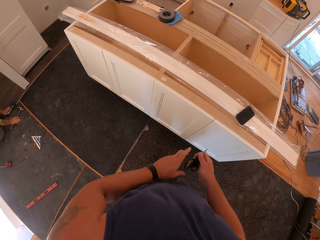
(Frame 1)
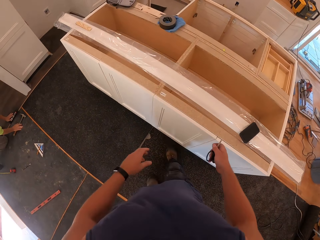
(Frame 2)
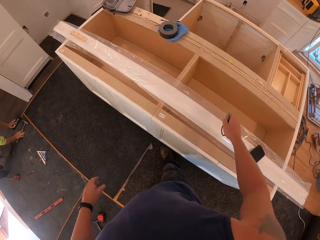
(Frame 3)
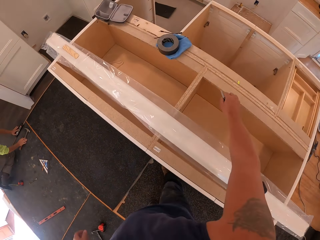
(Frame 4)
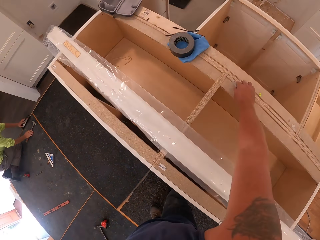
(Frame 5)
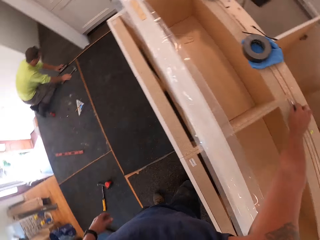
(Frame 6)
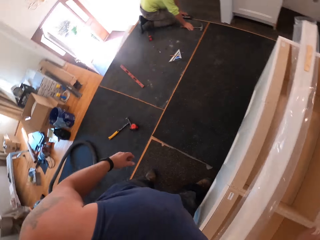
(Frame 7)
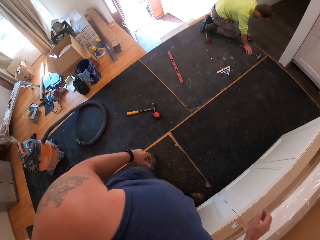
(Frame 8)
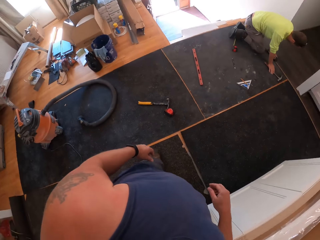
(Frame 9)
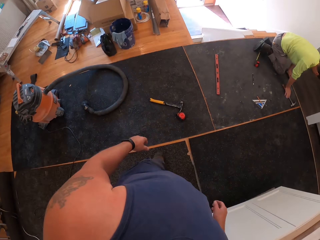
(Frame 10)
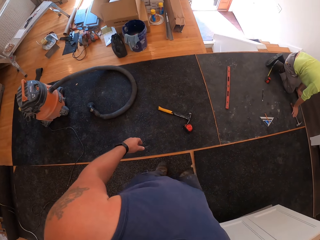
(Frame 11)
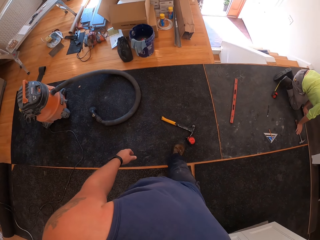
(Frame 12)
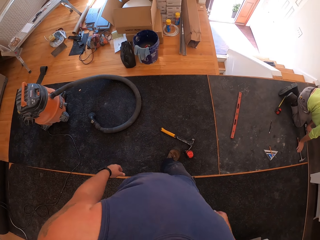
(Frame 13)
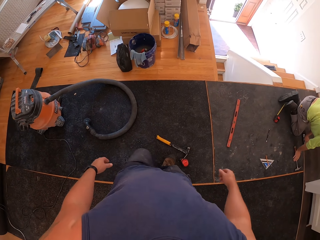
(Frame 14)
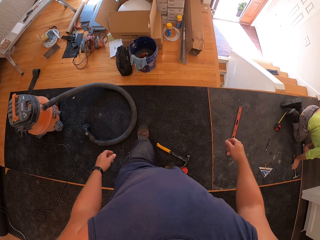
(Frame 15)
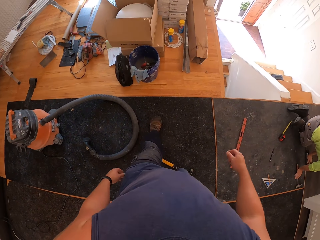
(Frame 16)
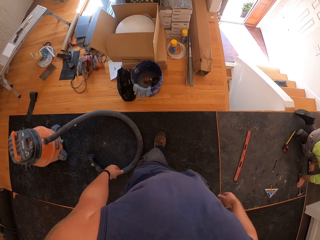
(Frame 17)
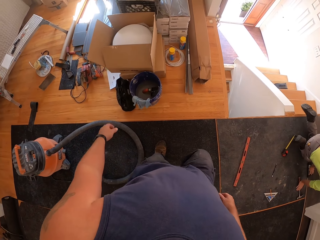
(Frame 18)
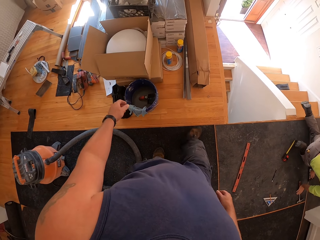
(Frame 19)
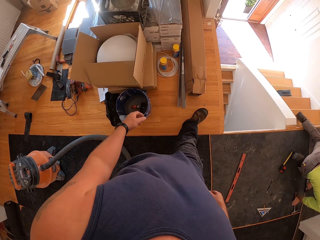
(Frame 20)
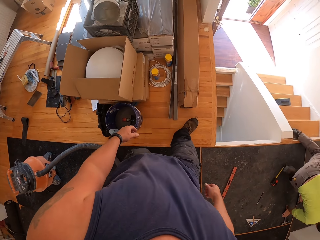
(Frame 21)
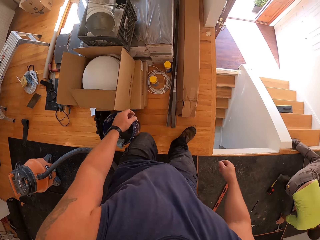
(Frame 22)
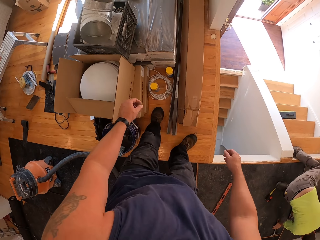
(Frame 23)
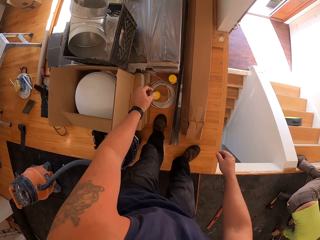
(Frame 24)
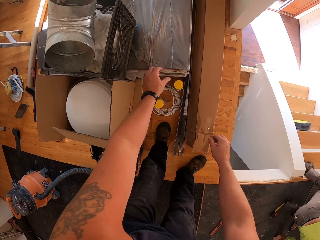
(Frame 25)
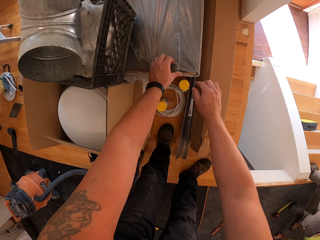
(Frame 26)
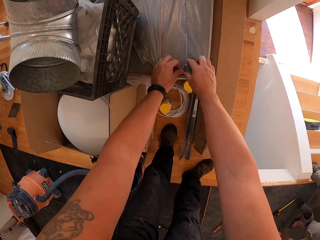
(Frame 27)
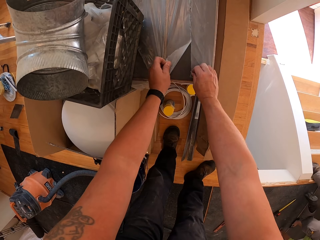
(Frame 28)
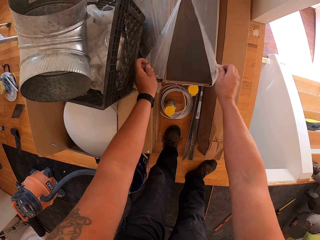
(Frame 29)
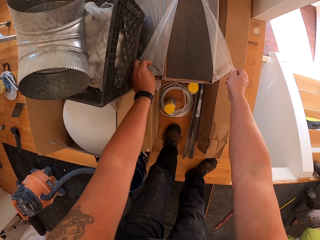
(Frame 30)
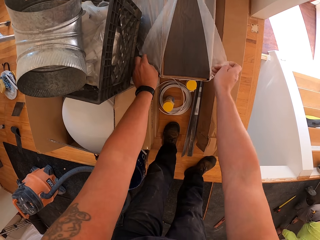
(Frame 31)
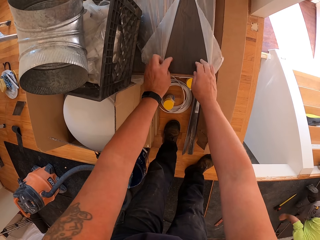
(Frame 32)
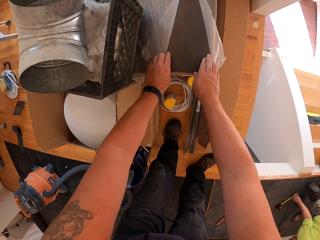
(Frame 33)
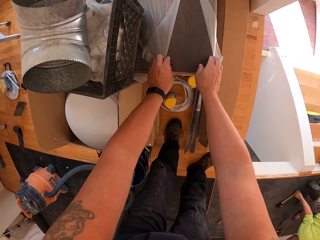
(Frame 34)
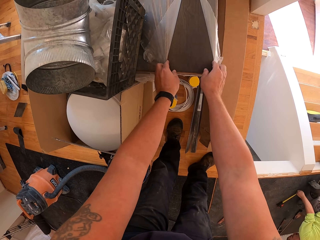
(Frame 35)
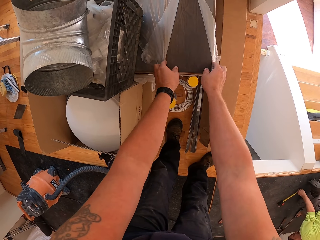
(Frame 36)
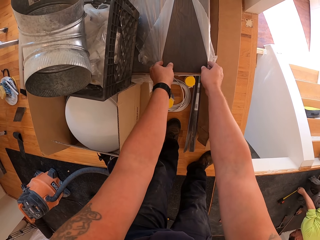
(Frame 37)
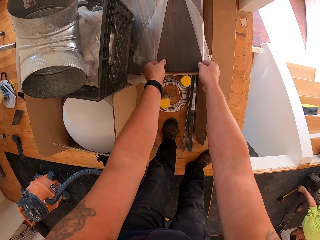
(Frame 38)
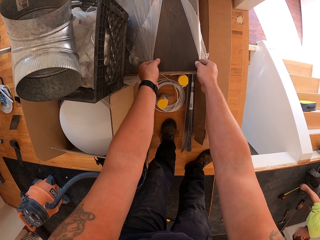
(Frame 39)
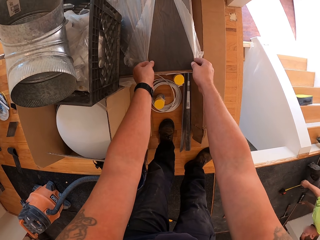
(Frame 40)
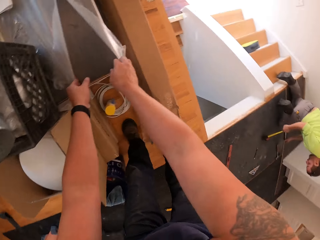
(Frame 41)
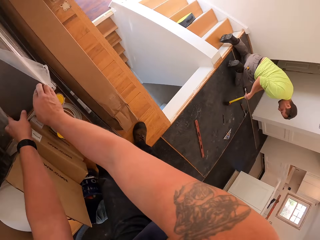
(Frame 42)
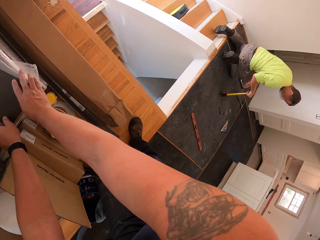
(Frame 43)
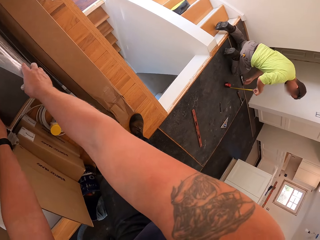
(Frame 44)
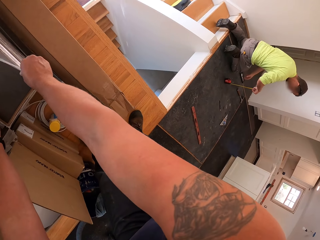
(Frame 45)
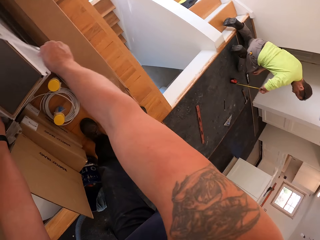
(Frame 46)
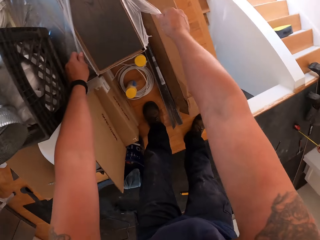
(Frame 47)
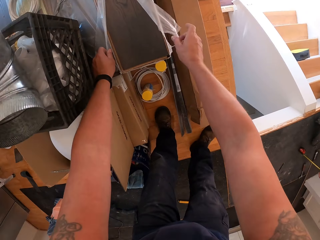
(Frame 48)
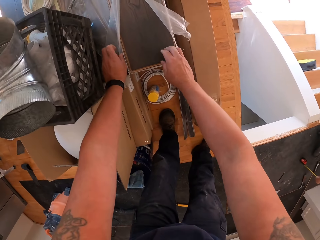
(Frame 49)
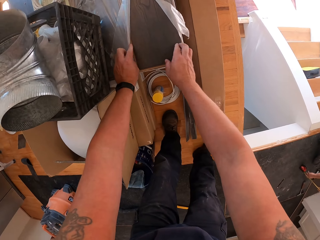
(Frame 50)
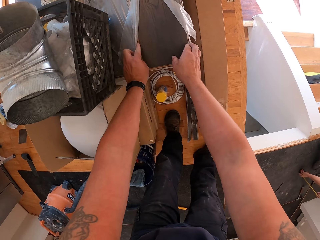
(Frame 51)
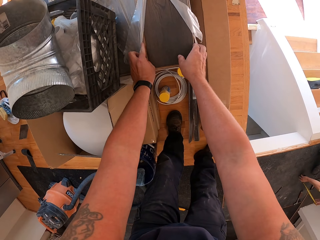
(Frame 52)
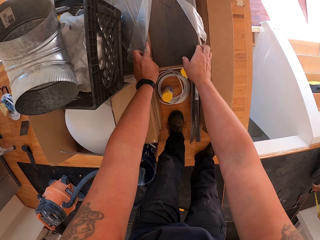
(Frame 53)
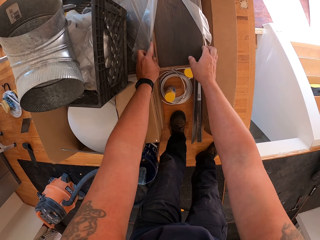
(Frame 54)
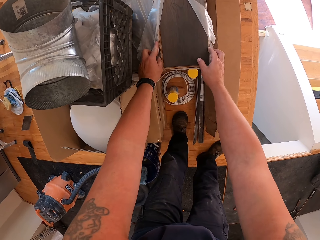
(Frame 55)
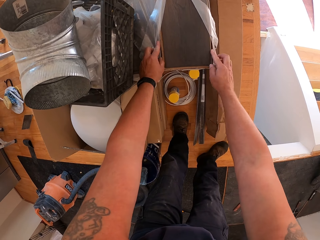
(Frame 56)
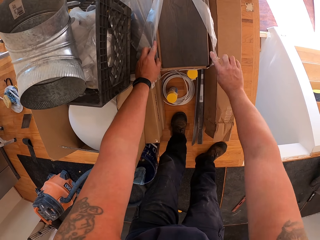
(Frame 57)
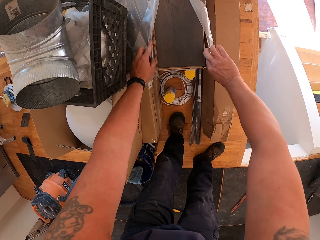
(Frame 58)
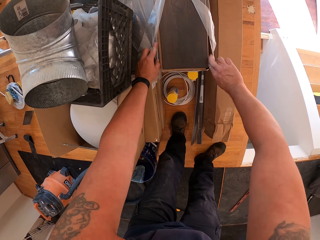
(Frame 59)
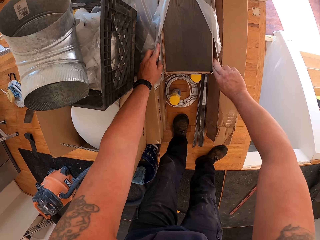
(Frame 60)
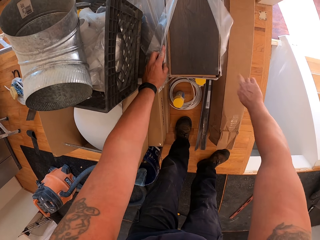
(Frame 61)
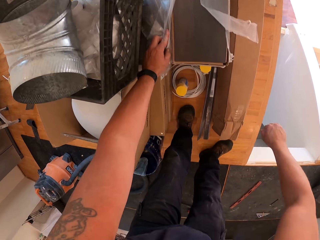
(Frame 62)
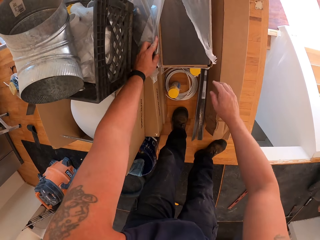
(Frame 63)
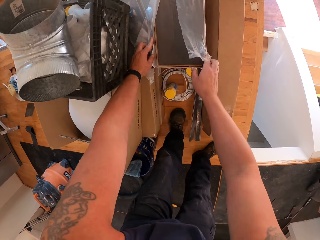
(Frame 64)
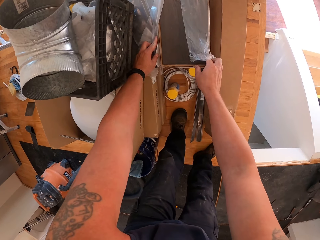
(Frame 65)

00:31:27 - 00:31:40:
The camera wearer passes the pair of scissors to the right hand. They drop the pair of scissors on the shelf. They walk around the house. They open the wrap or nylon paper with both hands. A man picks up the retractable tape from the floor with the right hand. The camera wearer looks at the man. They open the nylon paper.

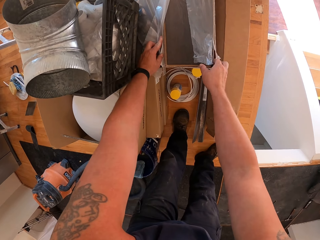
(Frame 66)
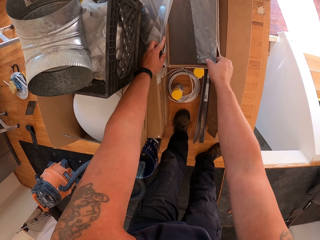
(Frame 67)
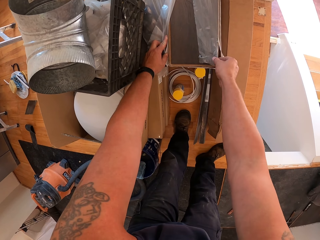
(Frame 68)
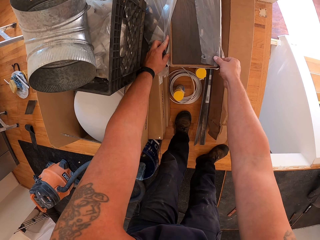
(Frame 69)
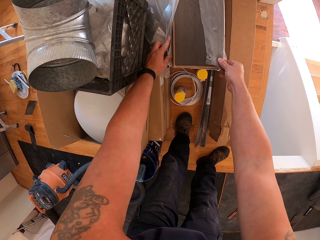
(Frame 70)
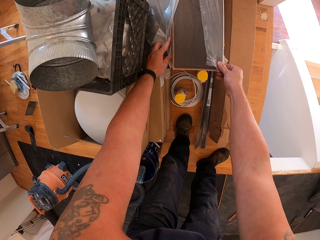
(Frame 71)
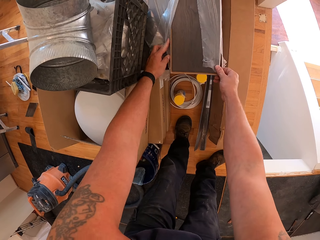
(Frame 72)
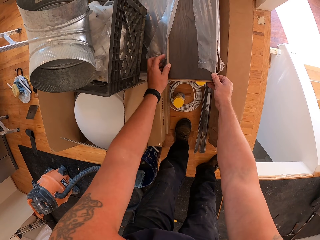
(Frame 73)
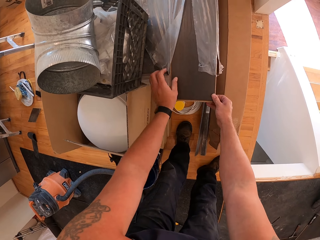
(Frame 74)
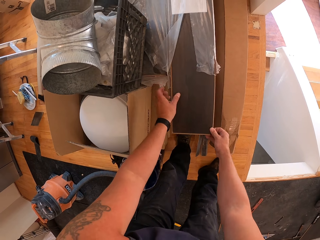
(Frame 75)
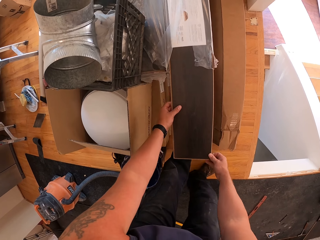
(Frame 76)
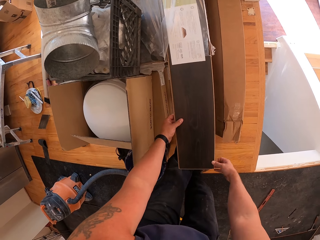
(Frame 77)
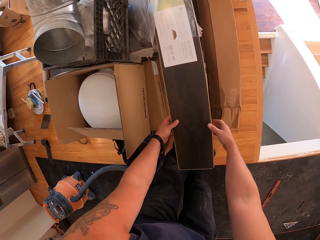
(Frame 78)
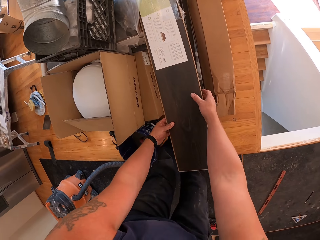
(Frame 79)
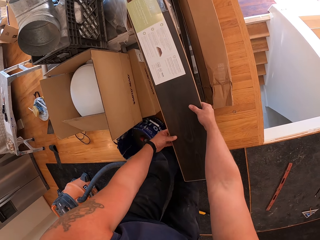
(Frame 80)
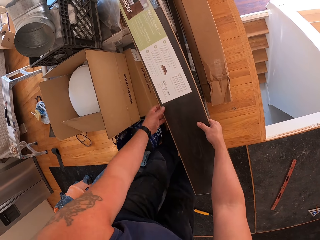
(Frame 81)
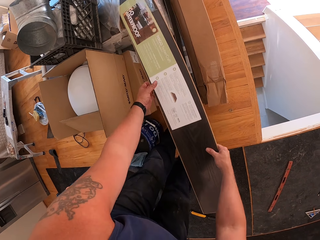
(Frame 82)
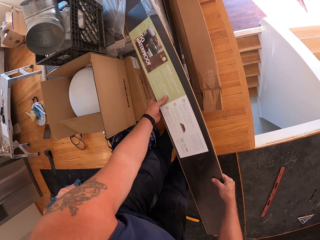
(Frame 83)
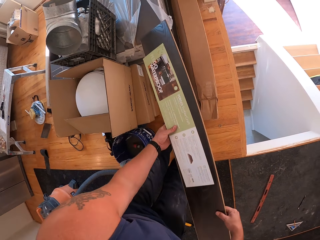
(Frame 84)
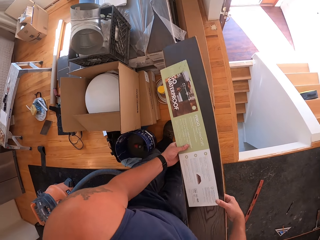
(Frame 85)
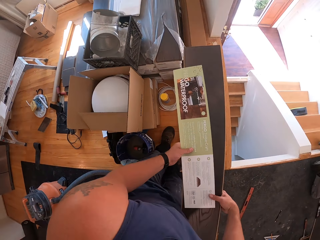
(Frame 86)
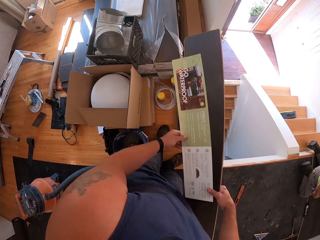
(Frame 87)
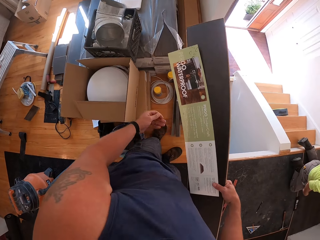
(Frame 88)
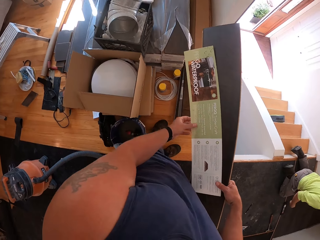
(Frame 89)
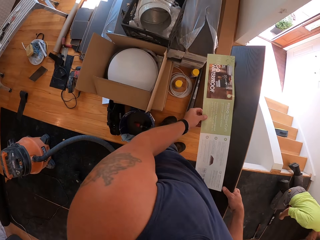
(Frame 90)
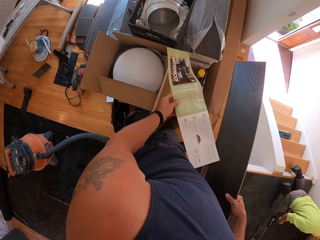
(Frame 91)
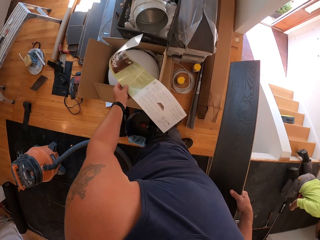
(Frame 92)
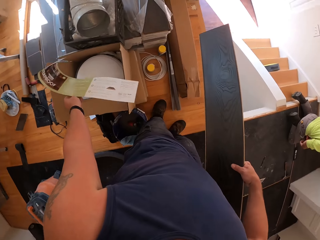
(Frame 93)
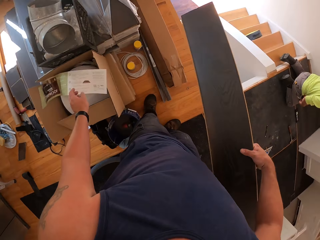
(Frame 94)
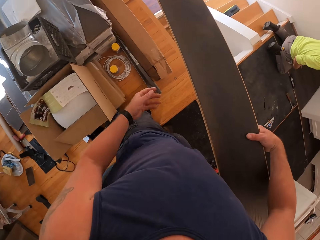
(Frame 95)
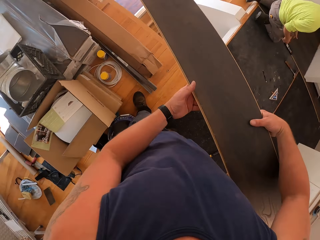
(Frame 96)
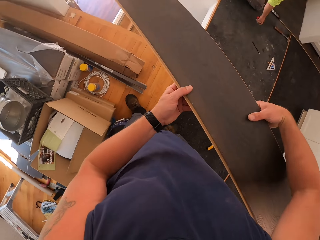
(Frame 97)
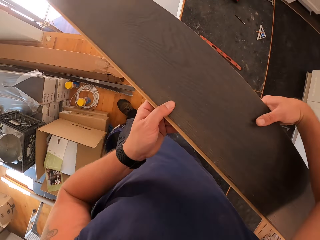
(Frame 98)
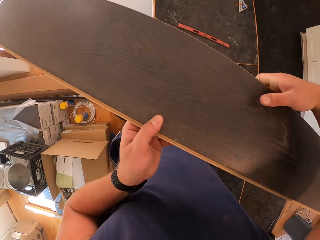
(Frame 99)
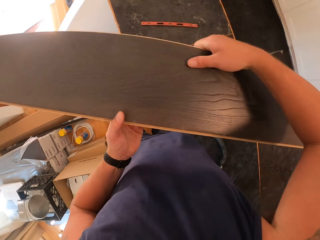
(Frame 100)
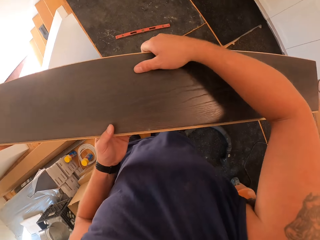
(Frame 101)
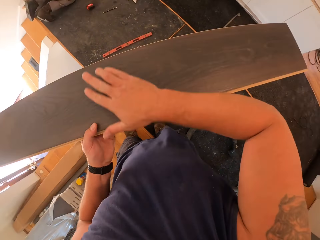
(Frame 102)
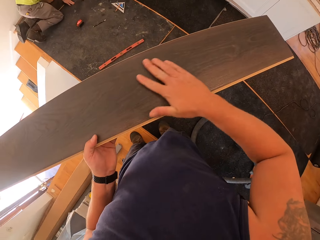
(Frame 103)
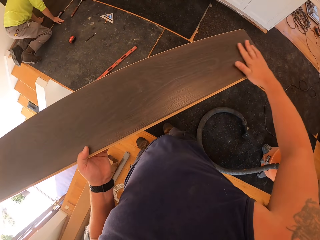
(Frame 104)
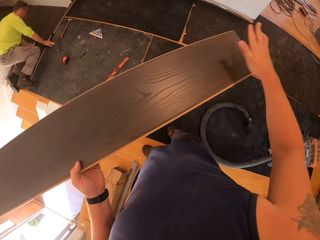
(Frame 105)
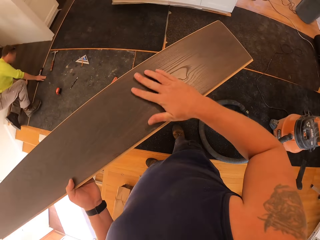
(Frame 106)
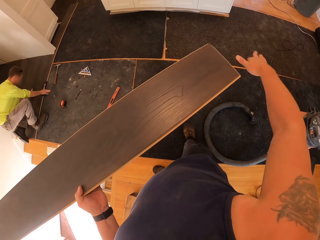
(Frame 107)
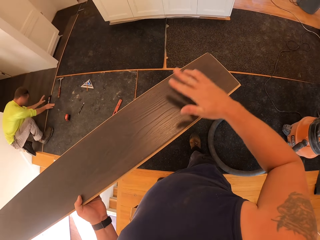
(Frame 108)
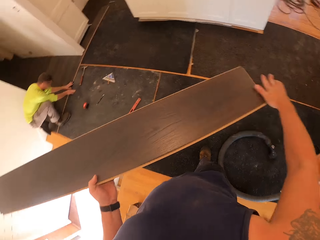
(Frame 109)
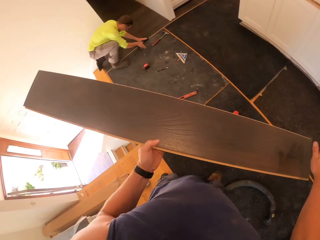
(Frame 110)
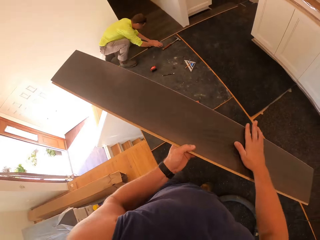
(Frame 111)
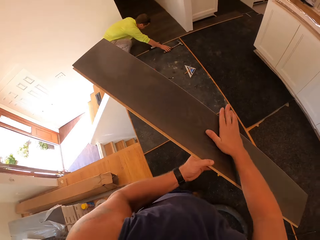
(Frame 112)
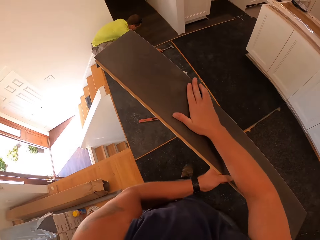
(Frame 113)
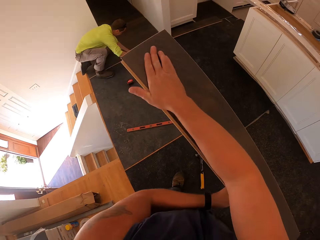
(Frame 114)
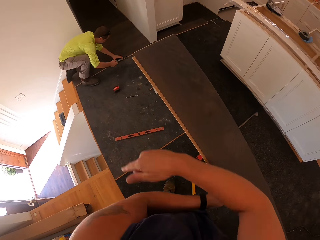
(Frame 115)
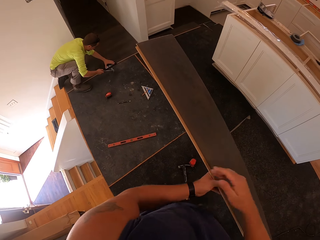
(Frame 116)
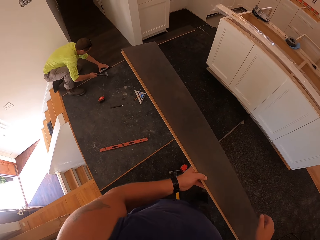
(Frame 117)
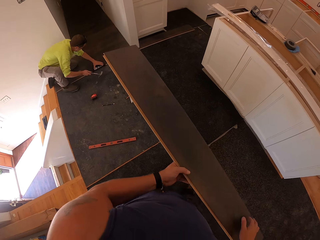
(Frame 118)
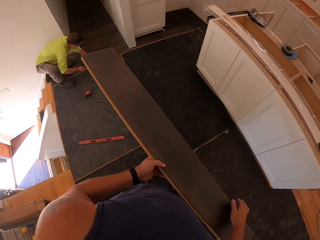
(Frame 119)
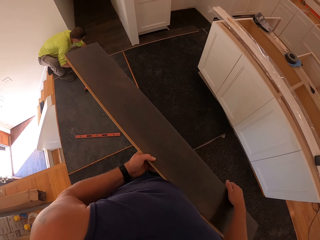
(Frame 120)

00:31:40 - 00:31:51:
The camera wearer pulls a floor board or wood from the pile with both hands, out of the nylon paper. They put the paper aside. They remove a label on the board with the left hand. They drop the paper. They drop the label in a trash can. They hold the wood. They clean the board surface with the left hand. A man picks up a hammer from the floor with the right hand.
